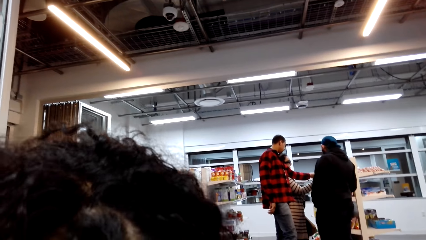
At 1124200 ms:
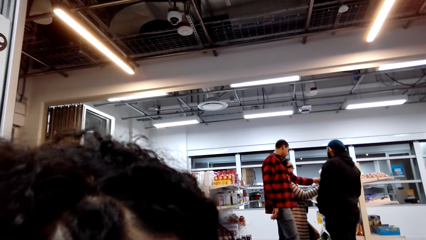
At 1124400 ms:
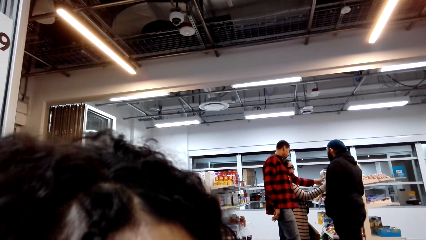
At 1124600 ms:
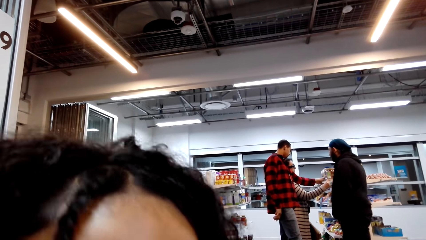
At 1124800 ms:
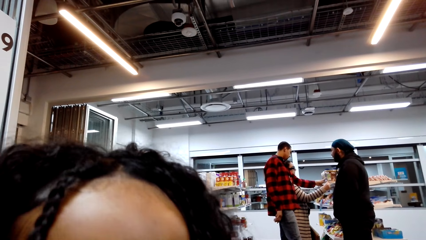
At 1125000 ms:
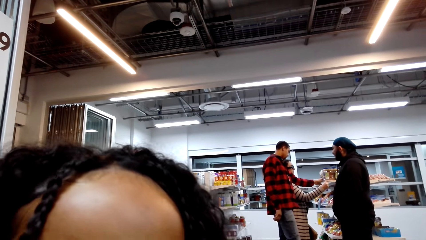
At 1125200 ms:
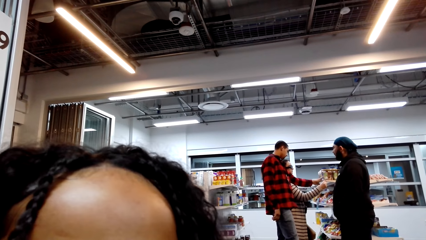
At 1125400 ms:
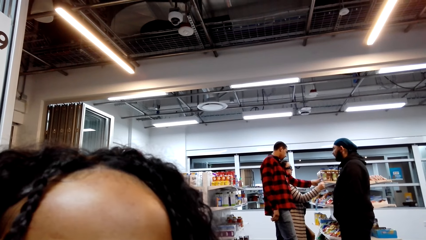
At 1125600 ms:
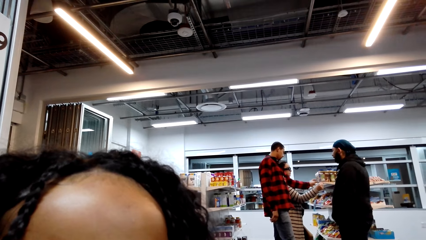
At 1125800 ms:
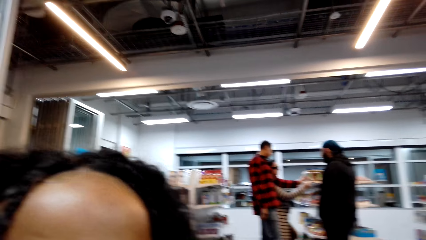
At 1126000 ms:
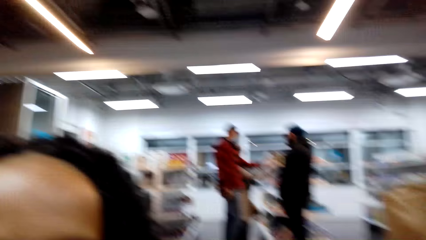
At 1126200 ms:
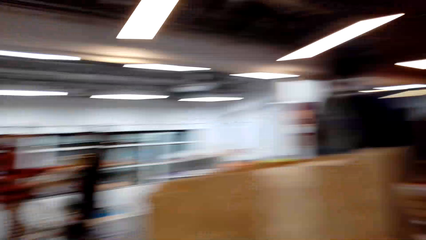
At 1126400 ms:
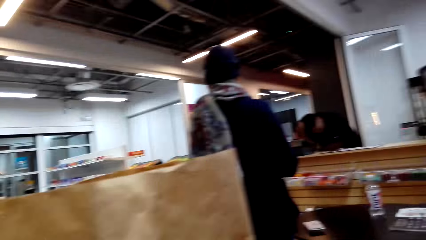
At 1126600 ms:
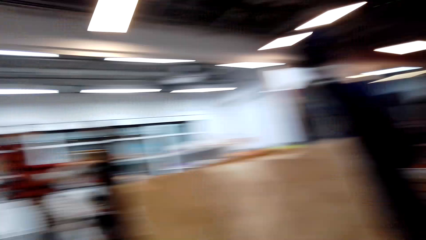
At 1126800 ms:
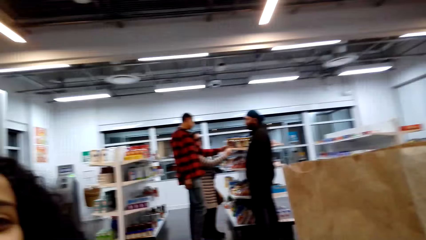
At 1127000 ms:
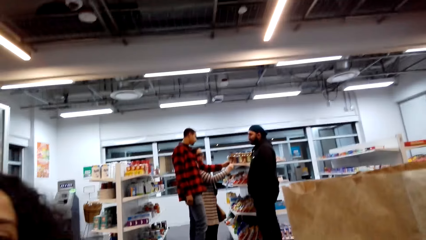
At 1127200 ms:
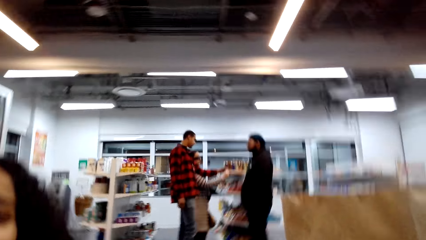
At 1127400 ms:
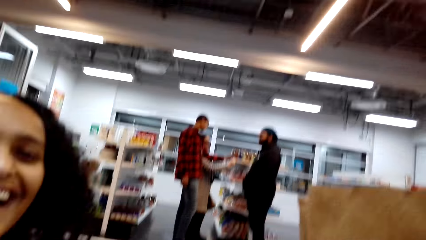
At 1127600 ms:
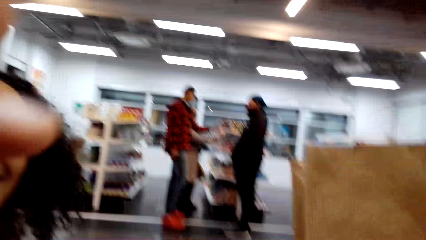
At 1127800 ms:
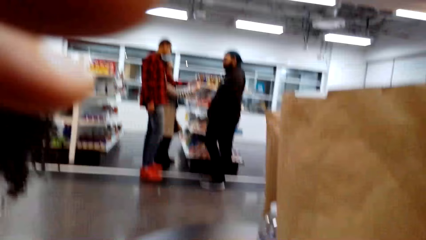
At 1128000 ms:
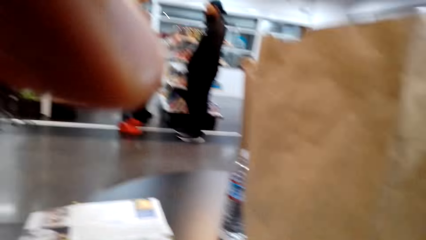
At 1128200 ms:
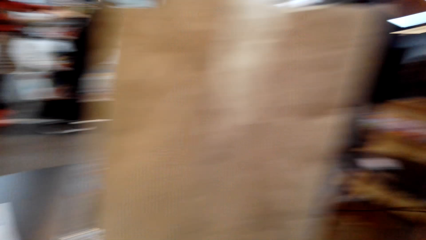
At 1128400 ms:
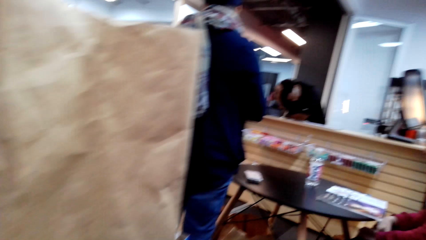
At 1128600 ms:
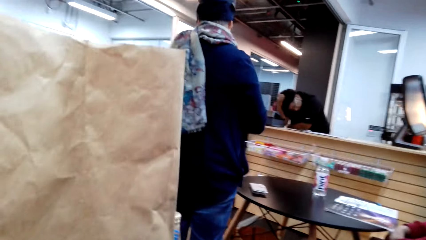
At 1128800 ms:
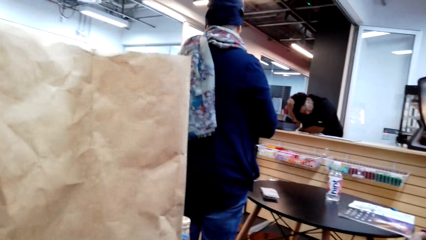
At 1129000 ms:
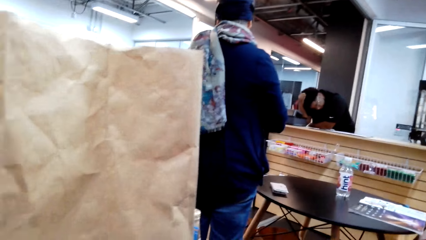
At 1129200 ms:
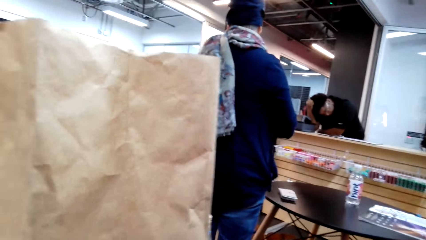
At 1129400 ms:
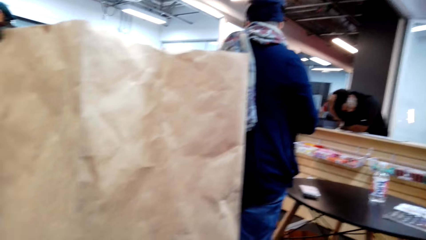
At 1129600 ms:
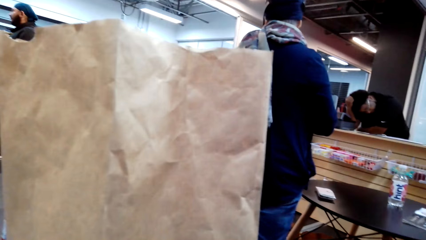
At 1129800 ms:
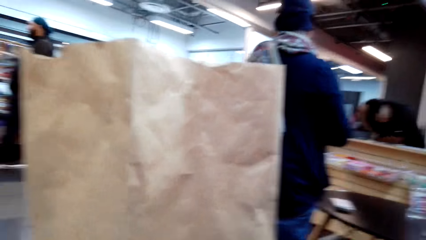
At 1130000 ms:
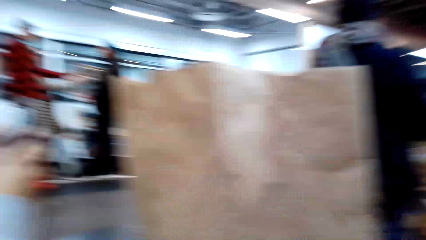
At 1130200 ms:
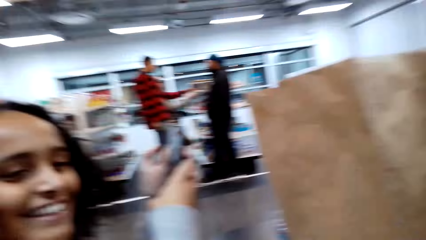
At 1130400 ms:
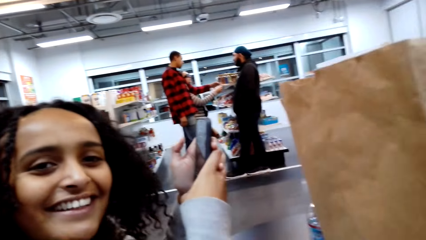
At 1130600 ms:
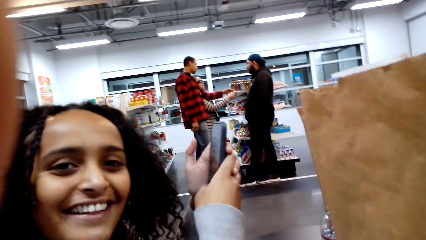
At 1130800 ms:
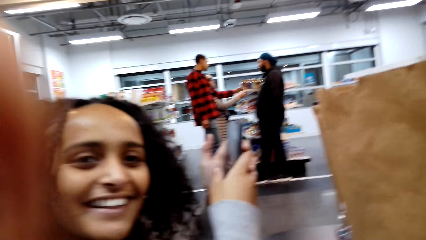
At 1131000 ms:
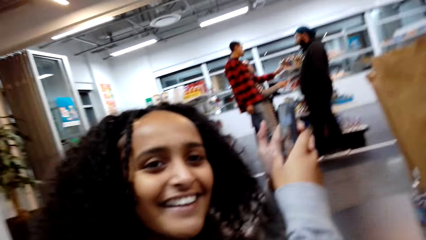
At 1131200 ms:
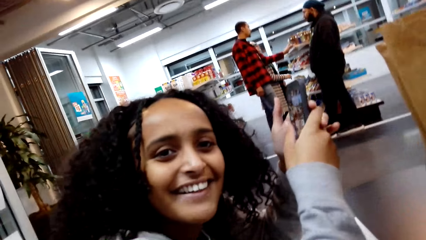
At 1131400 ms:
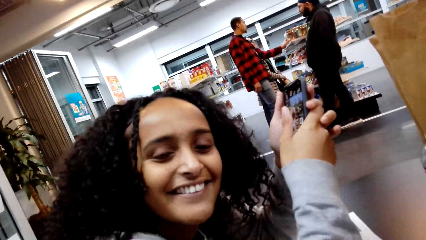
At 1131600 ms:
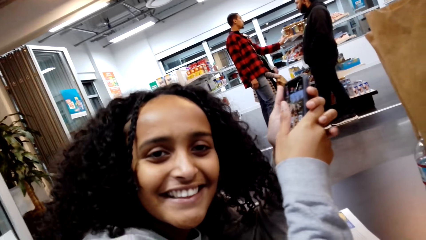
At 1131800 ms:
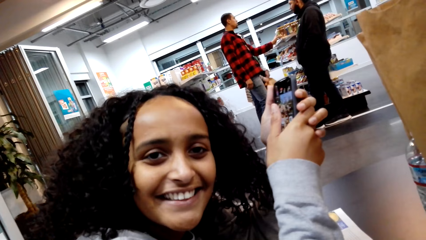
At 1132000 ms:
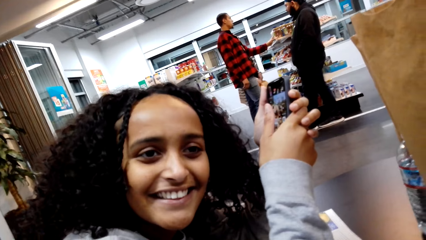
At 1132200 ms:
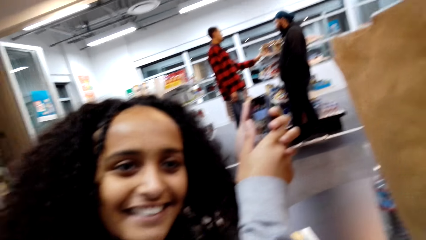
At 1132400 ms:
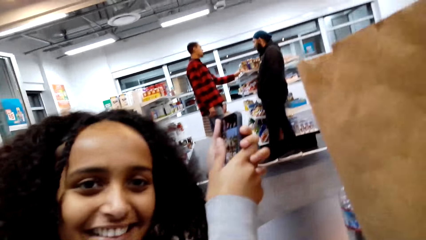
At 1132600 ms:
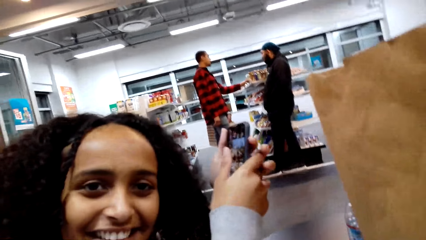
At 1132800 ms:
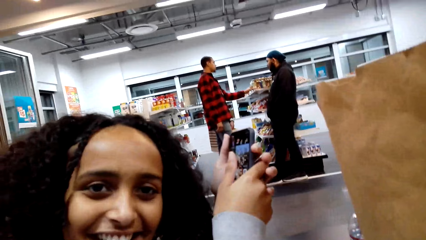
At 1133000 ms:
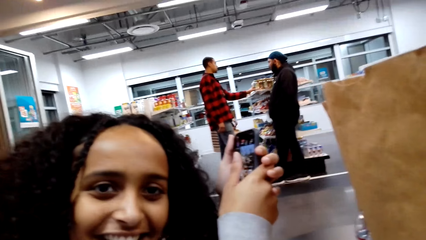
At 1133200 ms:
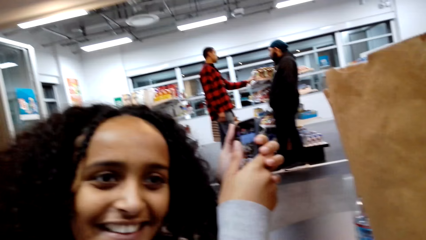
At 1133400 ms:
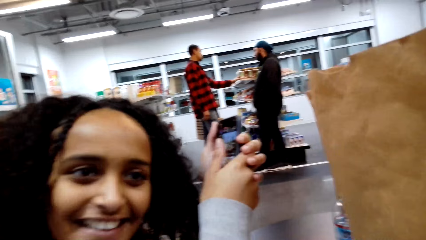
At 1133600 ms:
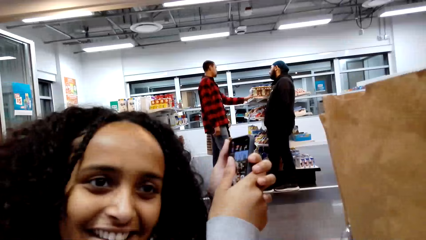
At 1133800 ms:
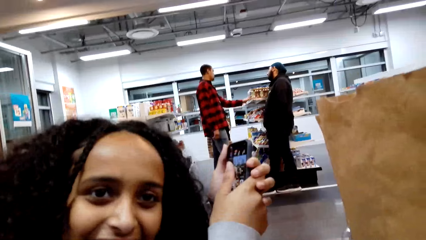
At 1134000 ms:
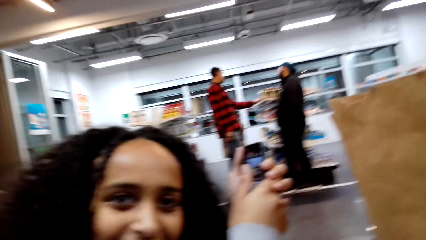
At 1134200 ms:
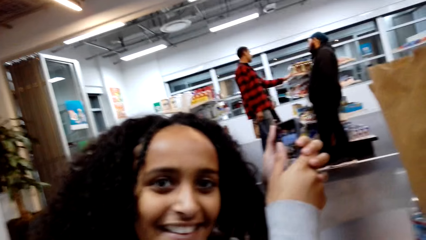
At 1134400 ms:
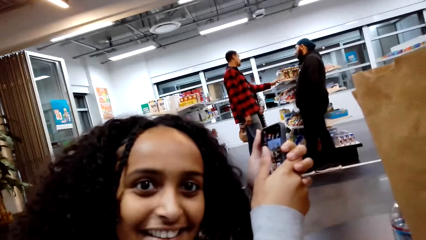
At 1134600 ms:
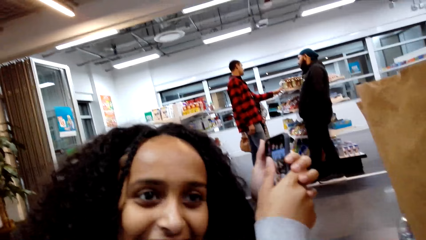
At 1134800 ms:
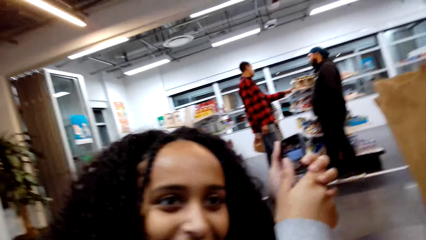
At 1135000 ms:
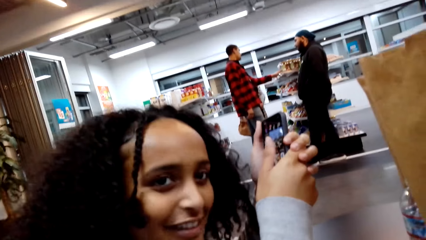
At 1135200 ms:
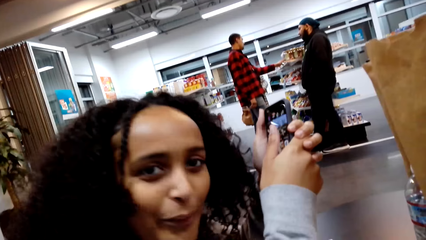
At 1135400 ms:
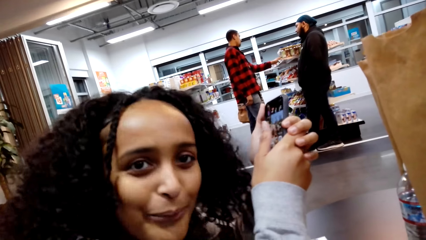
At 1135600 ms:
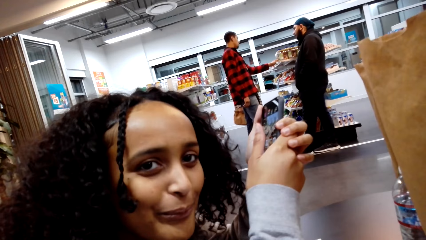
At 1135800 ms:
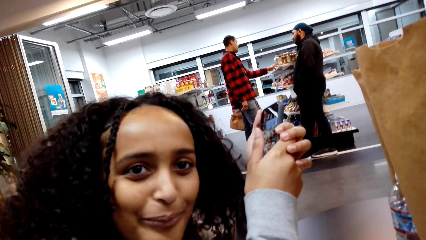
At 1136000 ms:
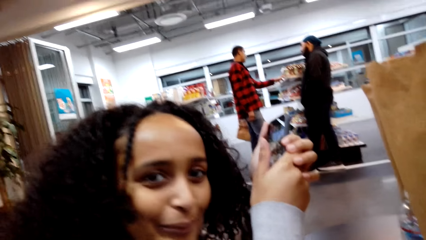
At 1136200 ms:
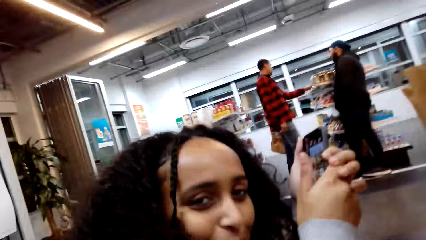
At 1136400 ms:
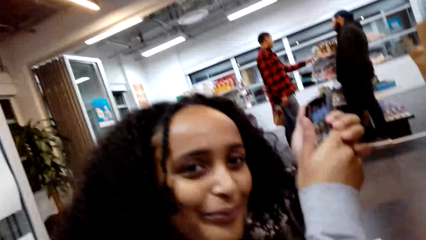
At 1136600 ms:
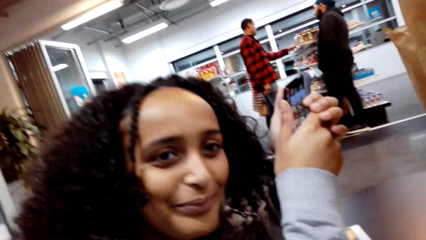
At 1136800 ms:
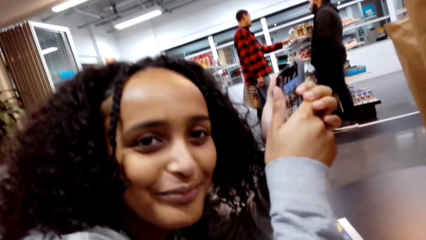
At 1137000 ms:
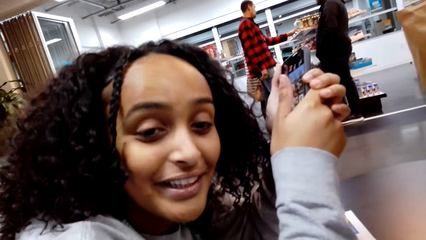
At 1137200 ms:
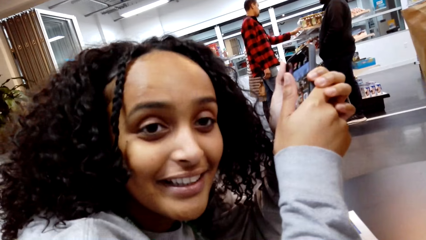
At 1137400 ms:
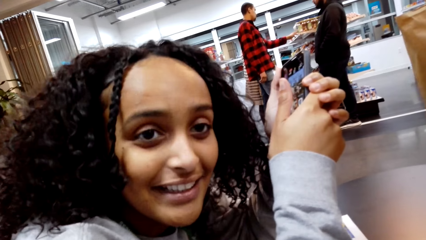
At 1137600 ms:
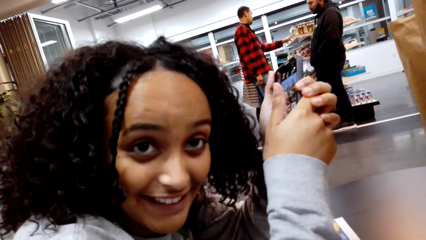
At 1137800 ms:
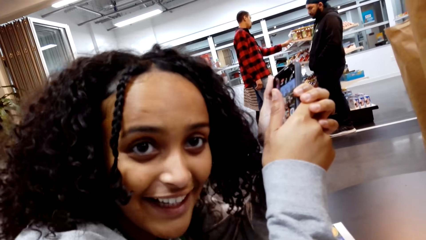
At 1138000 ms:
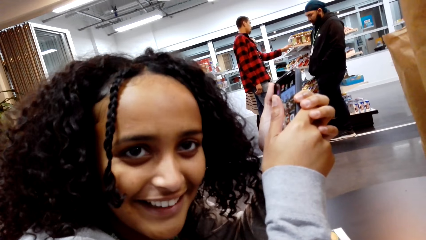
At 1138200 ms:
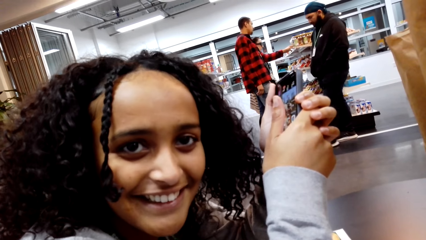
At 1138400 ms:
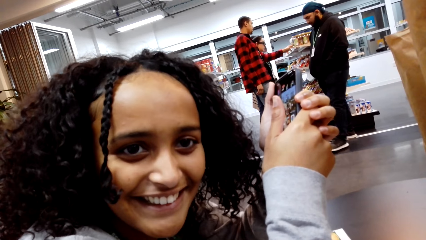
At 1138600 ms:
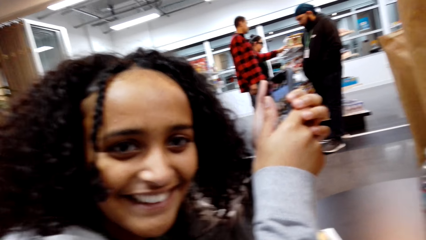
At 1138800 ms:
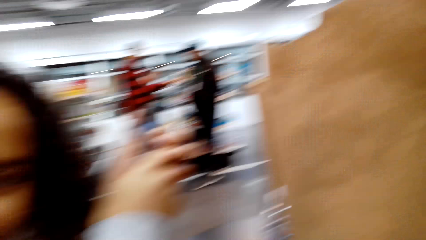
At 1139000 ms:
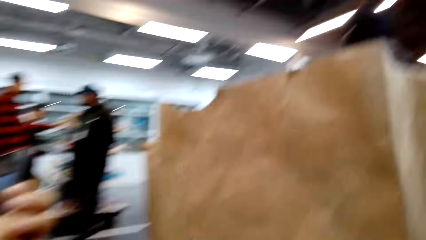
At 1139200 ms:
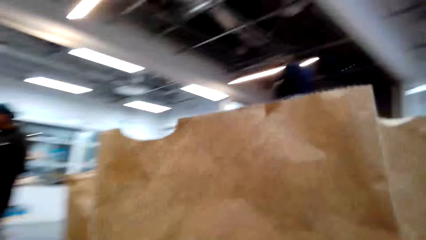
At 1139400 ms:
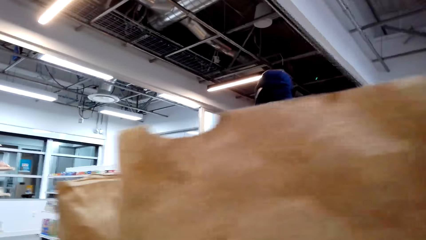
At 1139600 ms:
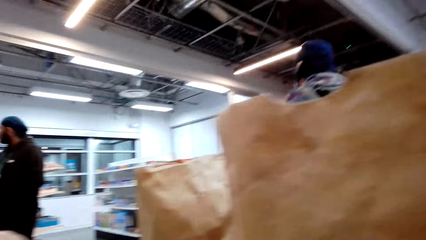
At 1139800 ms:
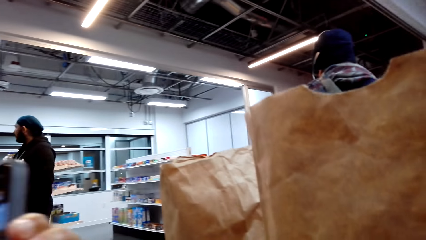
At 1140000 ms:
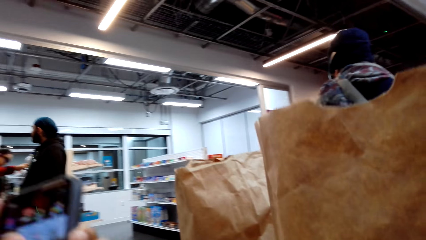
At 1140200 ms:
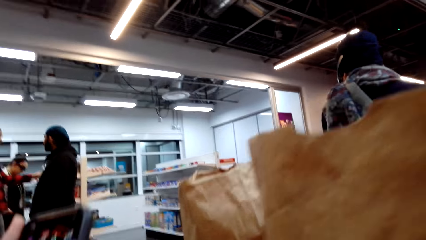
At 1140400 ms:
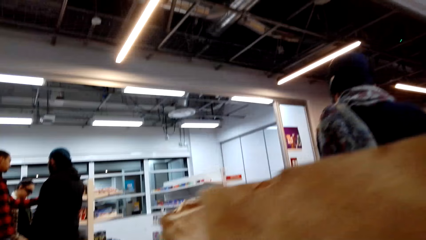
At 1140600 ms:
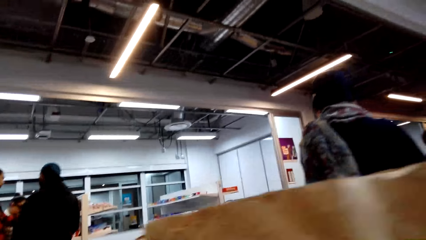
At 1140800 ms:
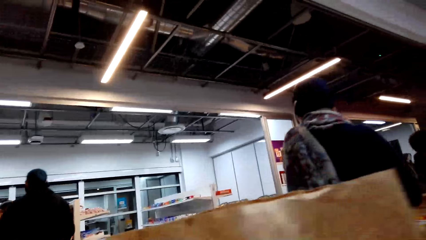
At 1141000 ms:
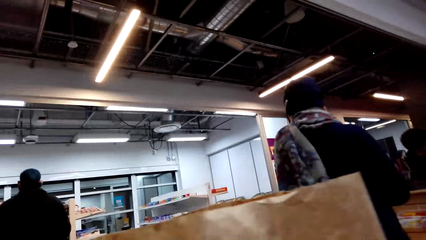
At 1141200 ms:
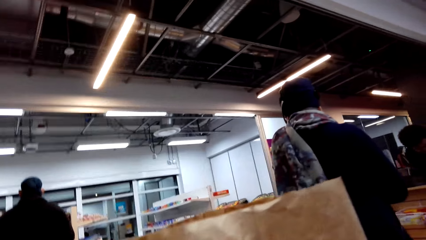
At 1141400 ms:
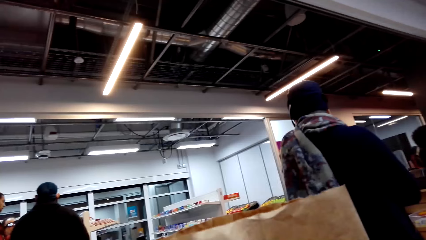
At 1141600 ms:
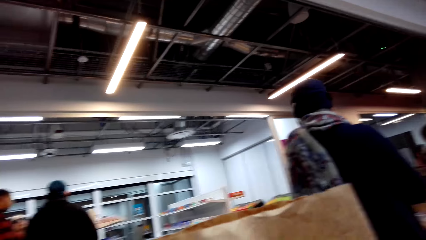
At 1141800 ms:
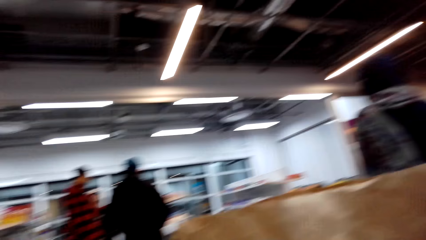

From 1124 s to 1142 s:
The camera wearer looks around. A lady talks. The lady speaks with gestures.
